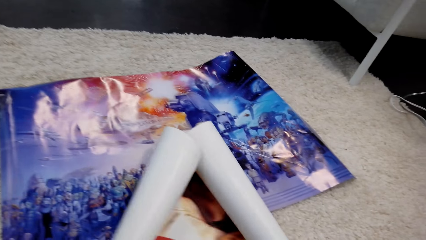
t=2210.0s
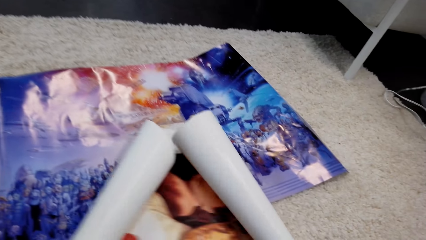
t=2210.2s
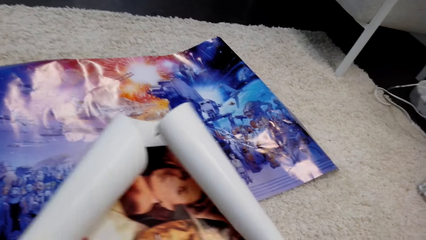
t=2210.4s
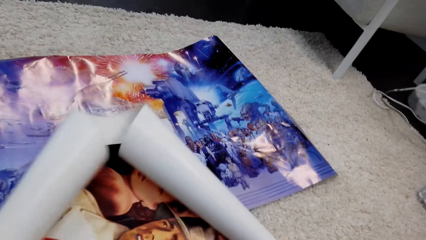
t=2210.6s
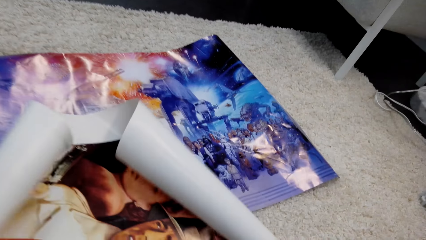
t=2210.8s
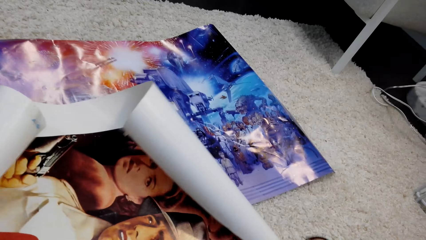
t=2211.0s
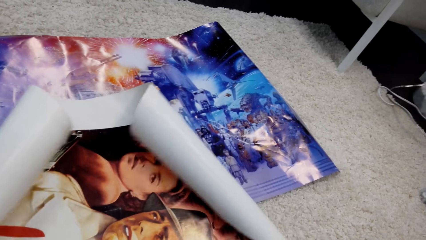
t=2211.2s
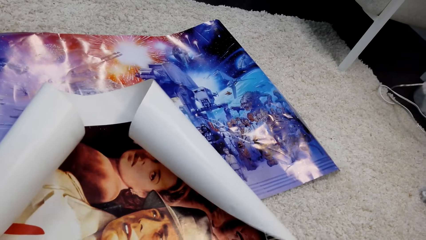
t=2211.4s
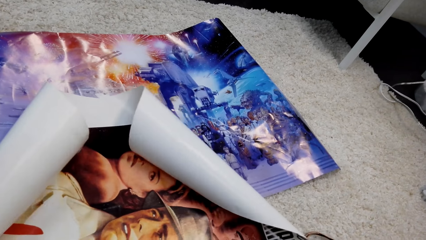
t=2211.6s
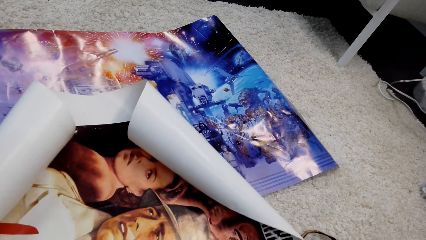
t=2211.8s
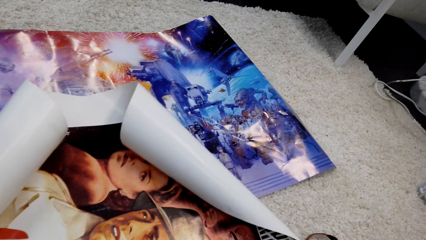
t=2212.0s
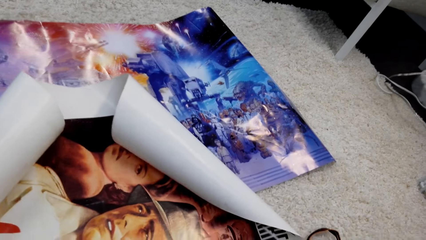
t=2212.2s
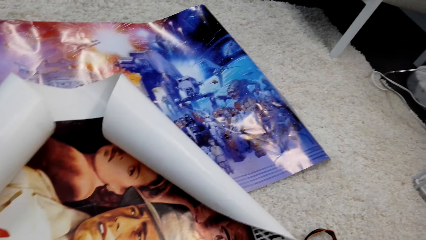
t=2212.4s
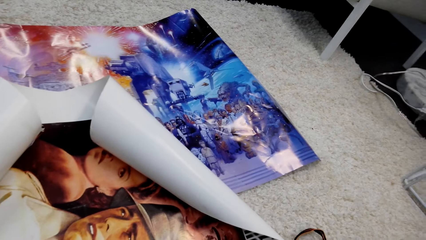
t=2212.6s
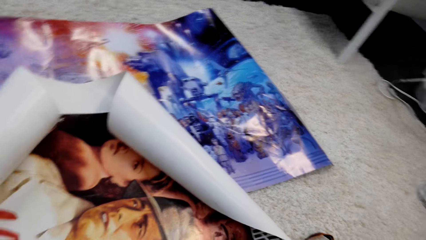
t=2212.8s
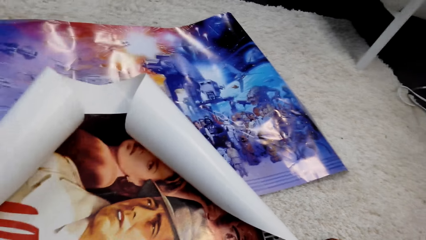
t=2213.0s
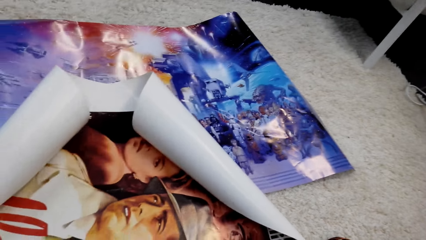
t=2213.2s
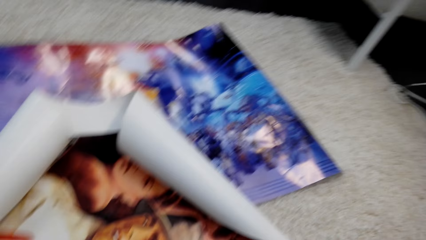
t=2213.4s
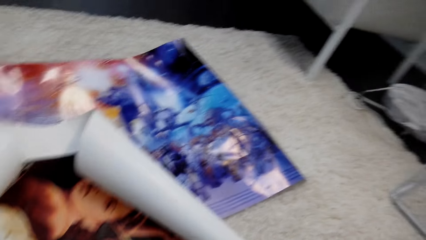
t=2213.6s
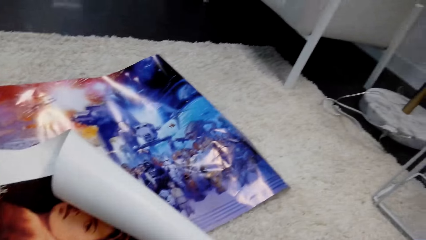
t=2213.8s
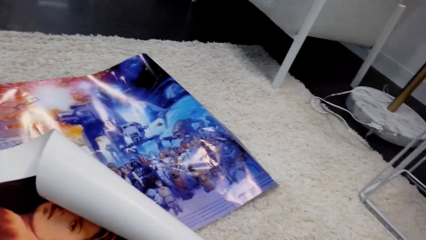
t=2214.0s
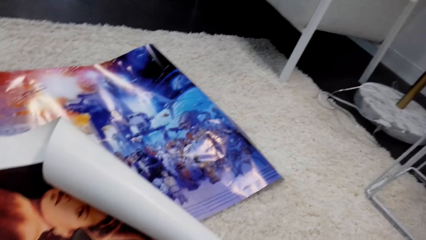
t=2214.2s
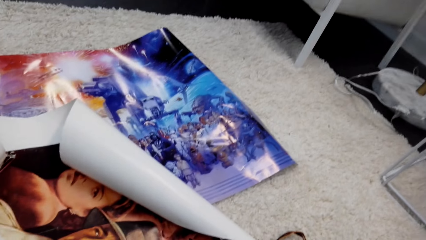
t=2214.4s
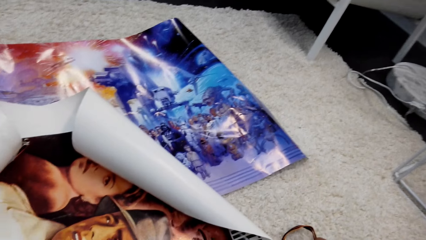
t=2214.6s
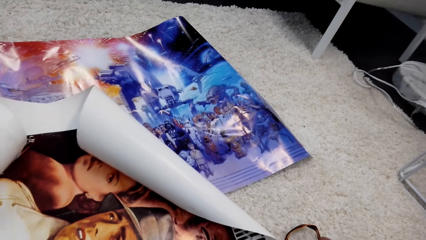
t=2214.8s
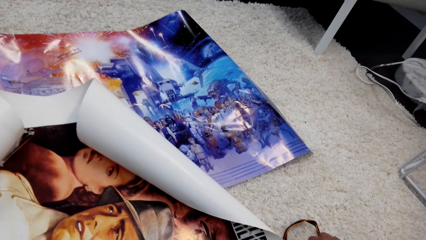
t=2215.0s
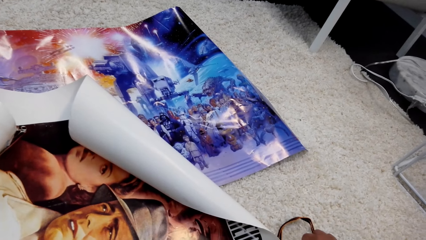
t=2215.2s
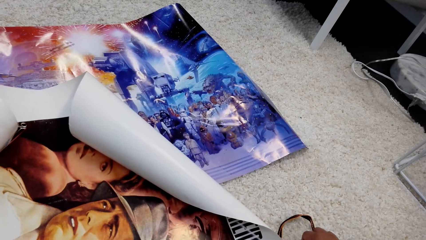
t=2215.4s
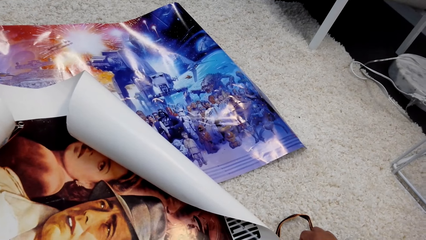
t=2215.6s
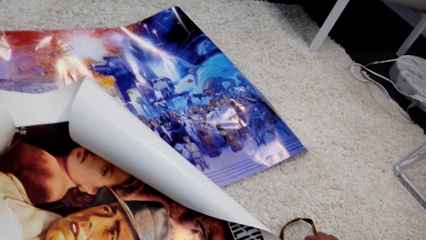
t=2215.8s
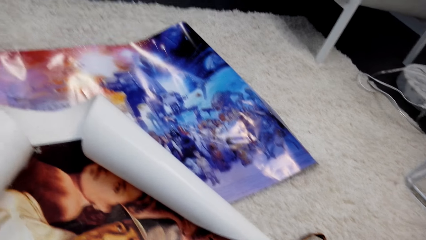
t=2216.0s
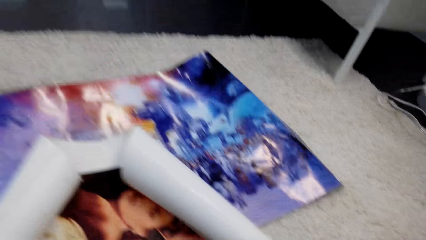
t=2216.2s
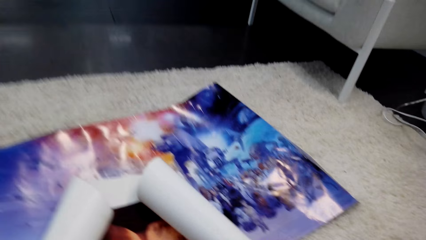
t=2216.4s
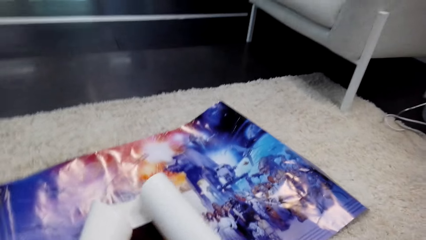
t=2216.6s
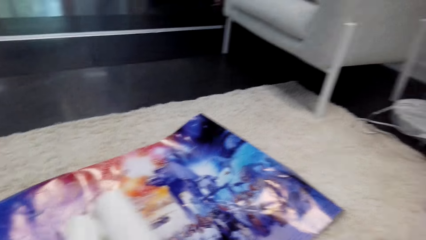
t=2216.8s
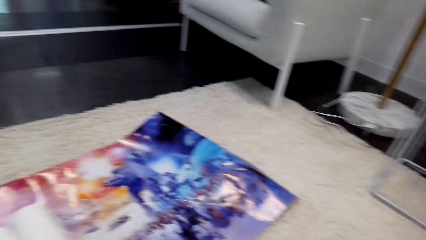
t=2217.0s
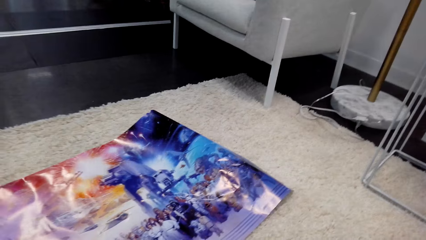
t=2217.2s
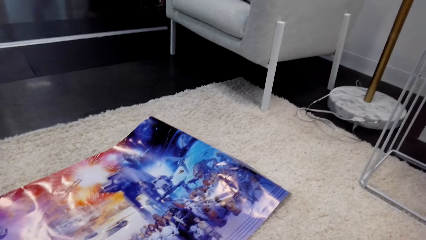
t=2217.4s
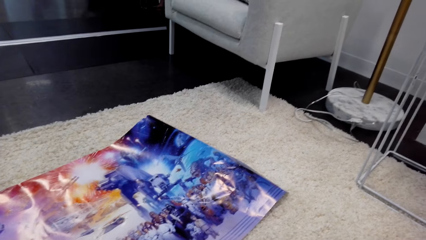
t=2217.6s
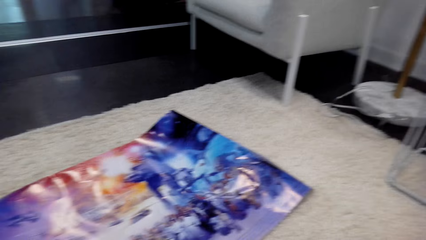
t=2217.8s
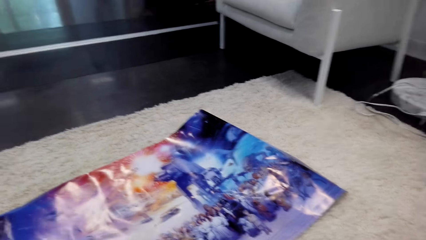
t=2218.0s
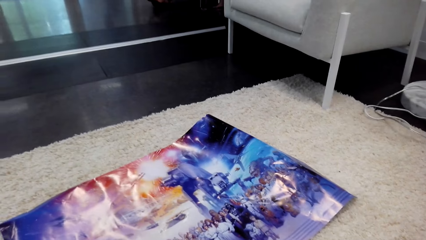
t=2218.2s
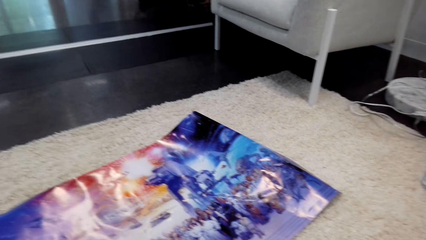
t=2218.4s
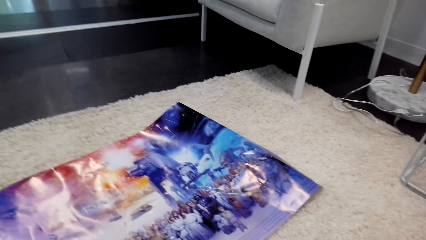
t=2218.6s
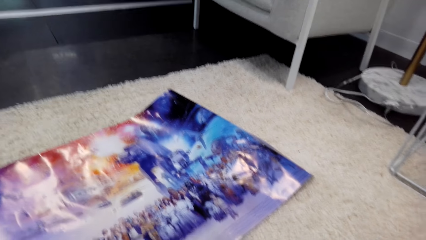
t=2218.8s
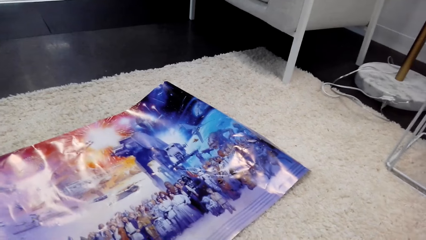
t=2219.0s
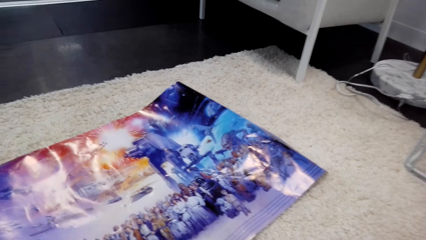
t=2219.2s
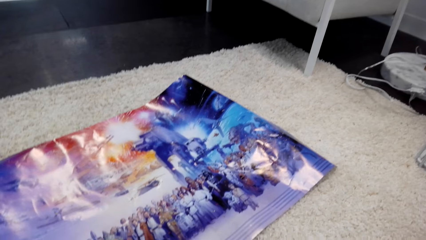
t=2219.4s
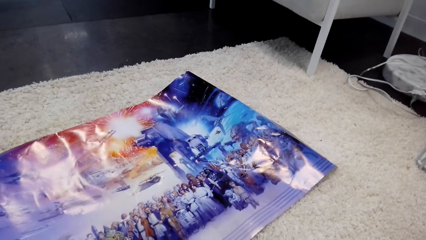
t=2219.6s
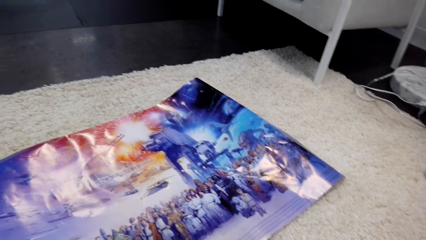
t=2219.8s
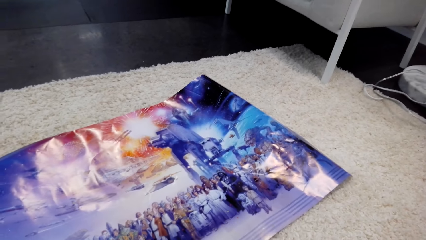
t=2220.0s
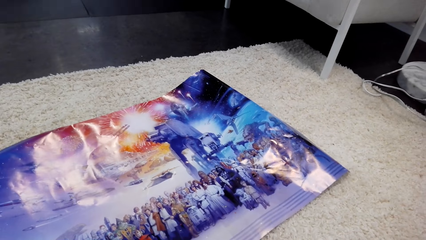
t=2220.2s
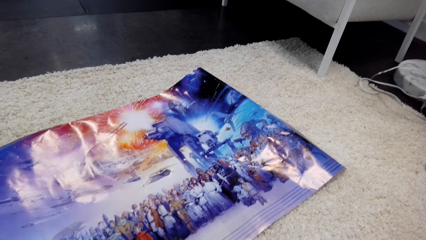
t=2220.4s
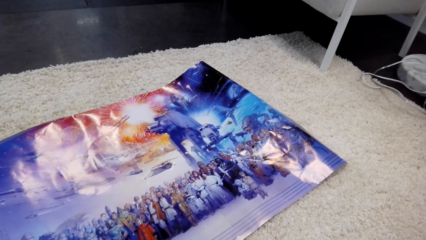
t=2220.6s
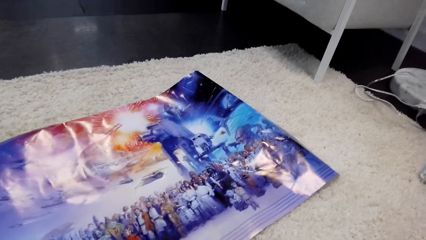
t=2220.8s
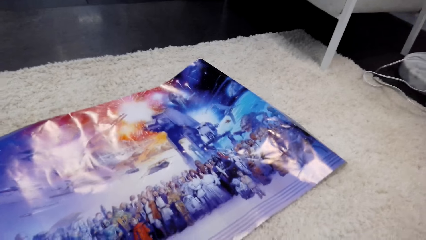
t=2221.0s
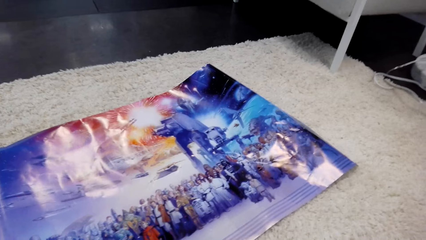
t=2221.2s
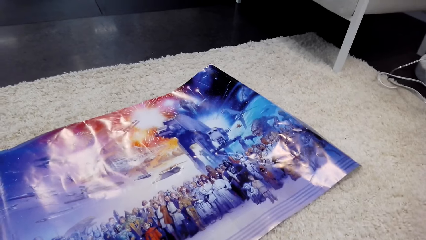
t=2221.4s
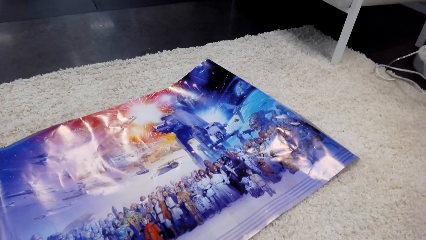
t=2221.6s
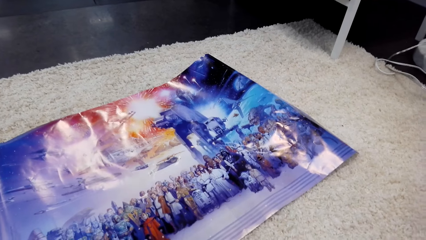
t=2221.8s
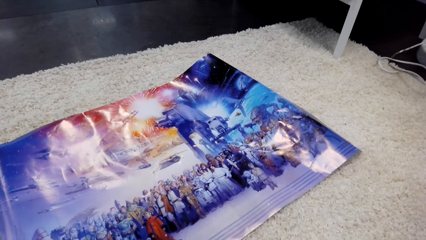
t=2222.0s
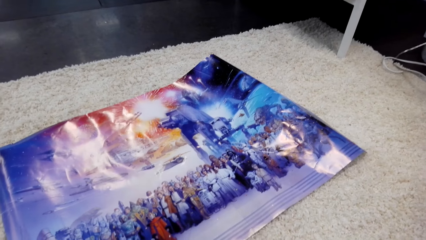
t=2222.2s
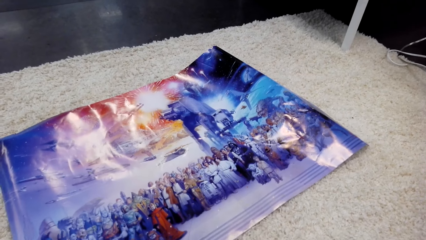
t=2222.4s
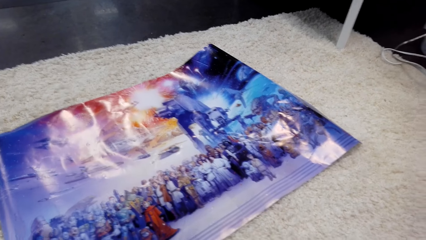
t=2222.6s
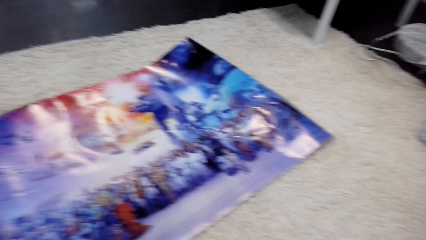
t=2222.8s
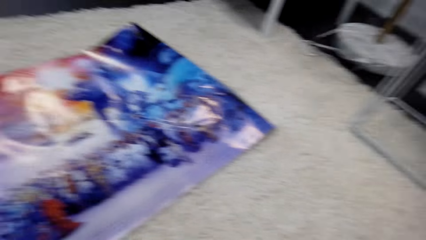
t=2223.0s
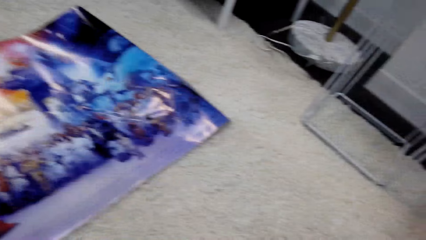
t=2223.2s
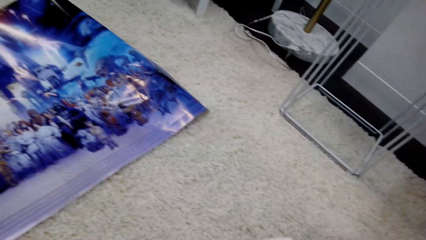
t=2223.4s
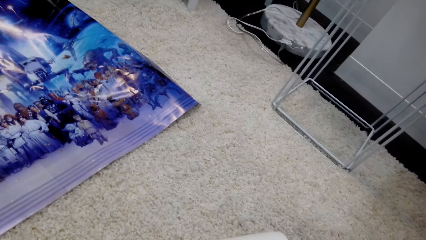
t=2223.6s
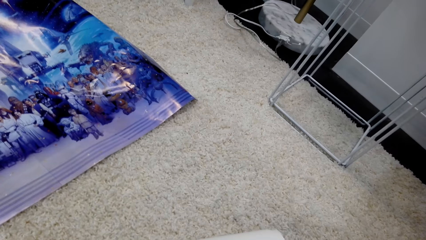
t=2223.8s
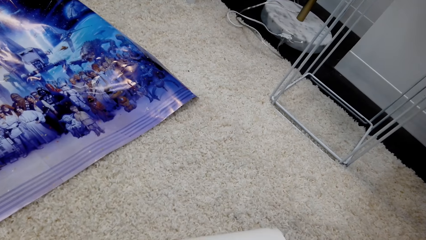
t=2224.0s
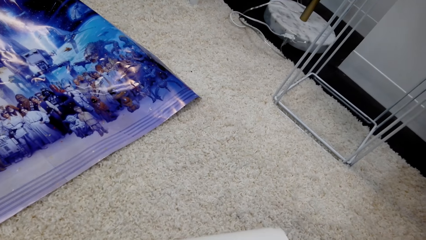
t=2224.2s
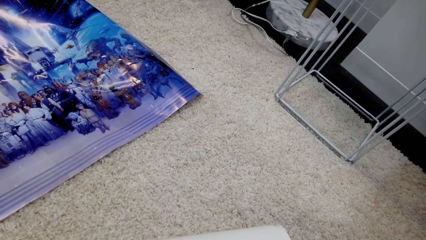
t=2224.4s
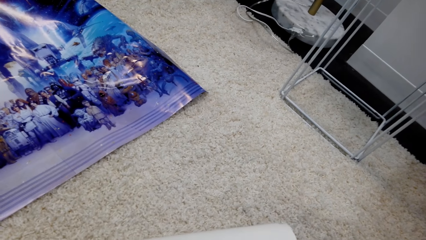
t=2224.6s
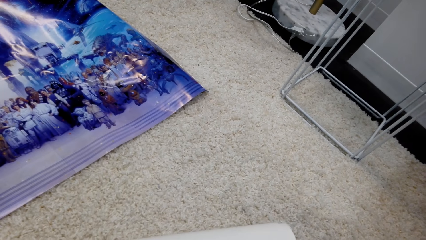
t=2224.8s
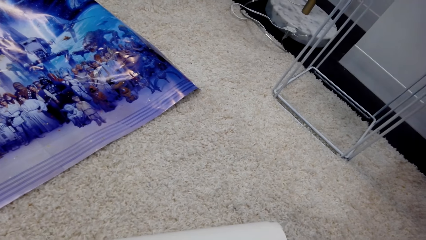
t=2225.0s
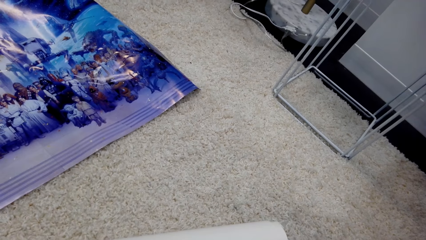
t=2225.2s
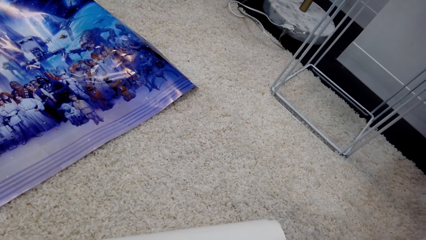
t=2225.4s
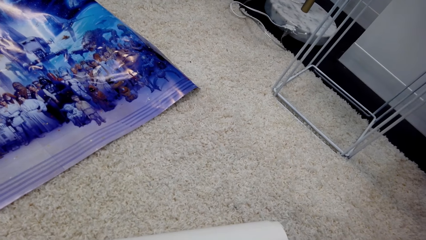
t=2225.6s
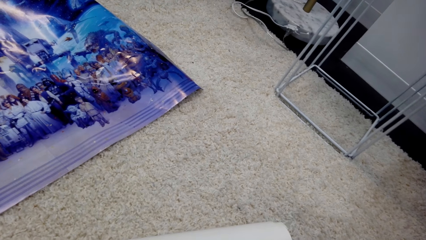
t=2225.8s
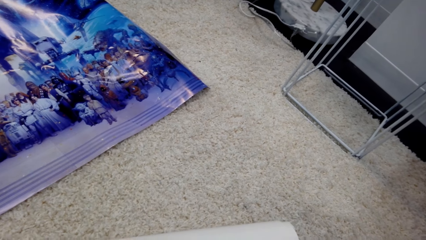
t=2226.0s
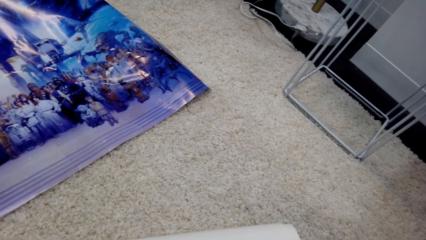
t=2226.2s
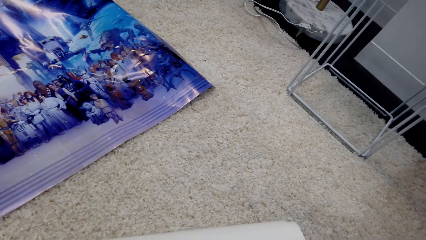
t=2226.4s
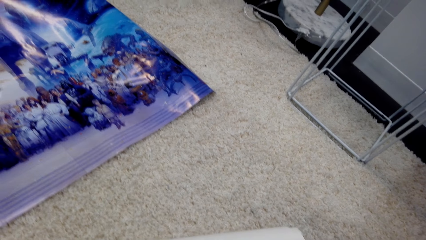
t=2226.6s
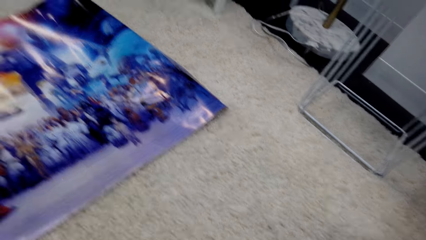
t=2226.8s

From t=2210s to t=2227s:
The camera wearer straightens a wallpaper. They pull the poster. They look around. They straighten the wallpaper. They look at the poster. They align the wallpaper on the floor.
